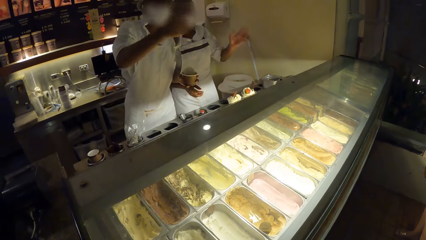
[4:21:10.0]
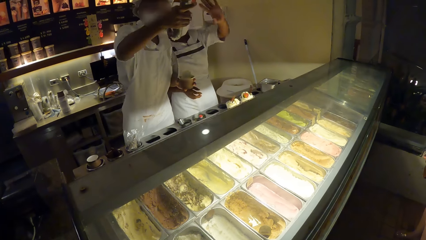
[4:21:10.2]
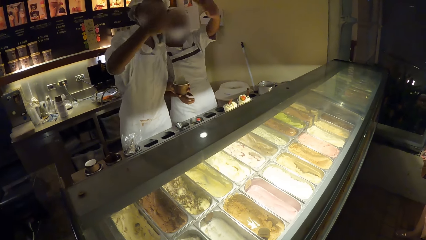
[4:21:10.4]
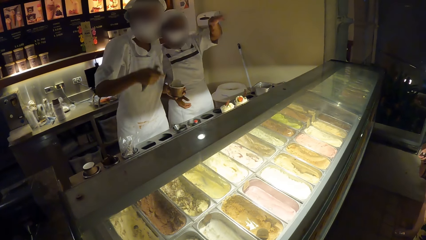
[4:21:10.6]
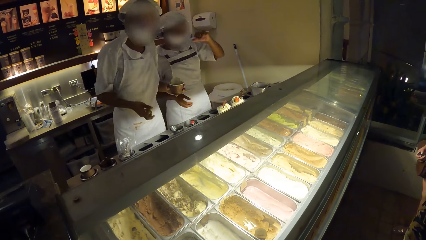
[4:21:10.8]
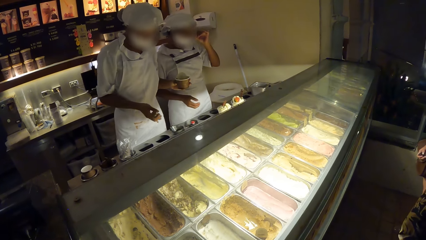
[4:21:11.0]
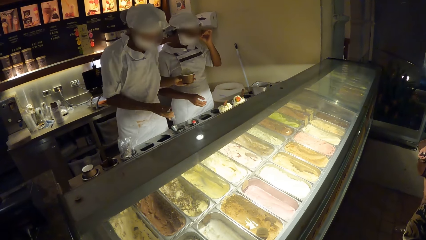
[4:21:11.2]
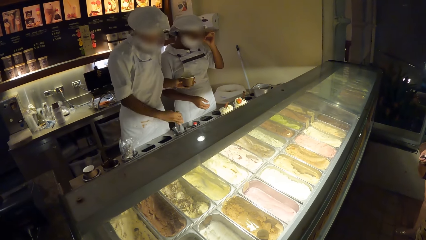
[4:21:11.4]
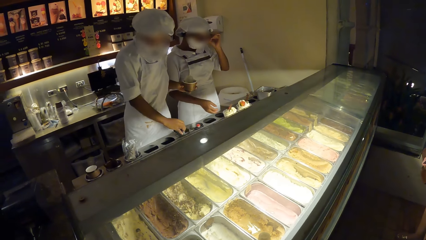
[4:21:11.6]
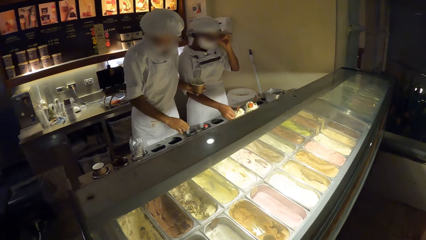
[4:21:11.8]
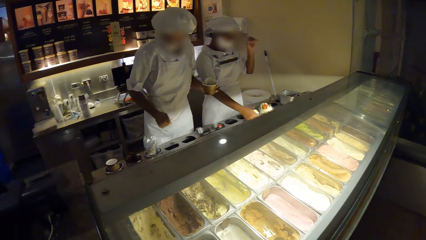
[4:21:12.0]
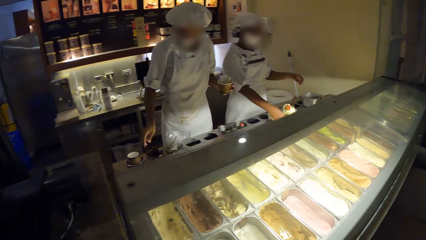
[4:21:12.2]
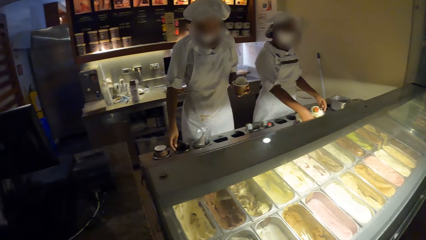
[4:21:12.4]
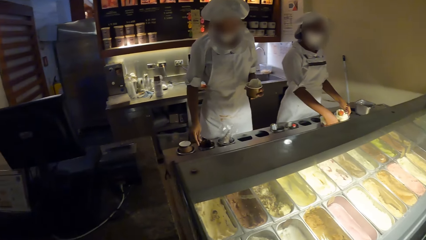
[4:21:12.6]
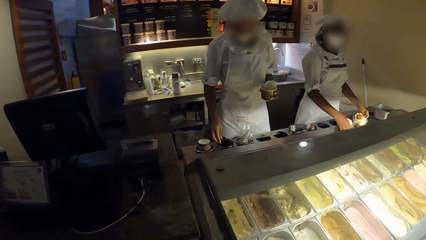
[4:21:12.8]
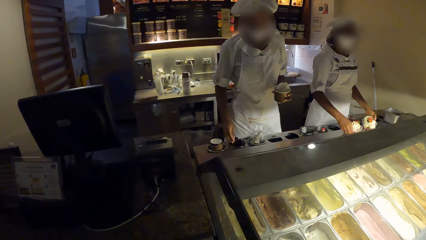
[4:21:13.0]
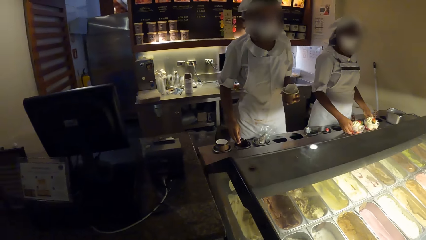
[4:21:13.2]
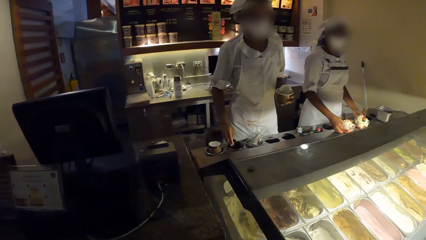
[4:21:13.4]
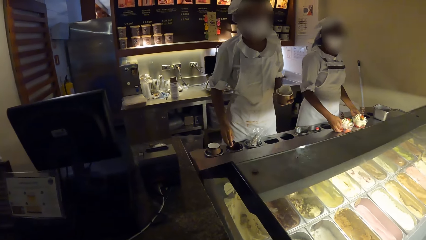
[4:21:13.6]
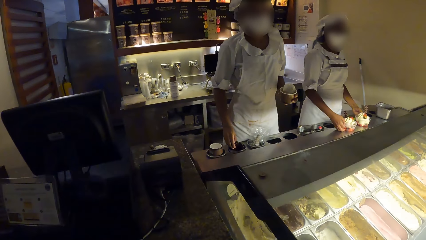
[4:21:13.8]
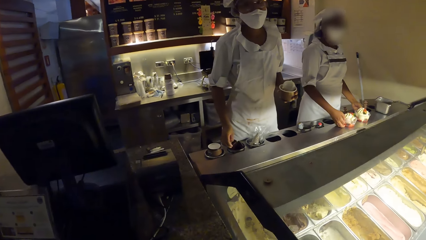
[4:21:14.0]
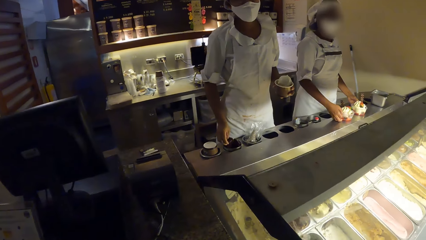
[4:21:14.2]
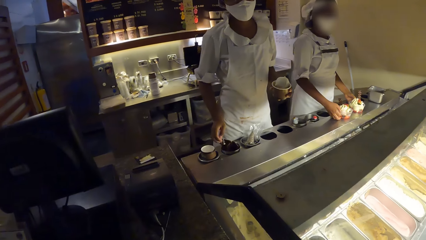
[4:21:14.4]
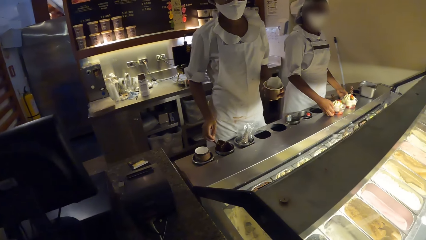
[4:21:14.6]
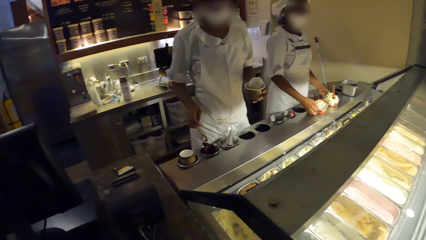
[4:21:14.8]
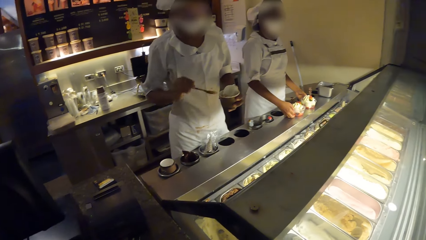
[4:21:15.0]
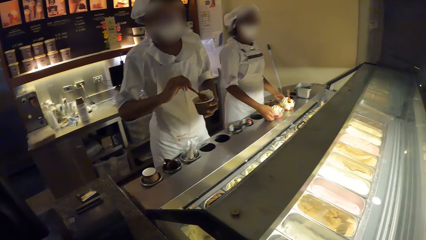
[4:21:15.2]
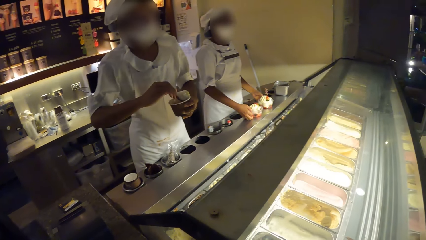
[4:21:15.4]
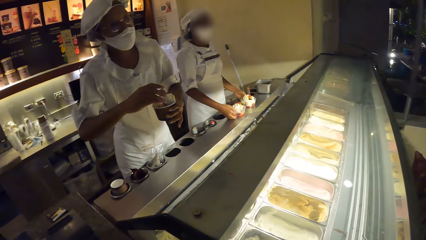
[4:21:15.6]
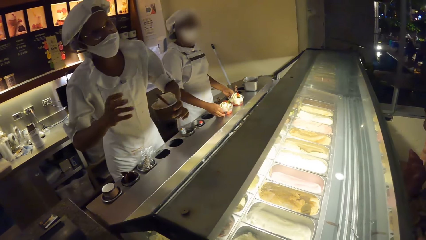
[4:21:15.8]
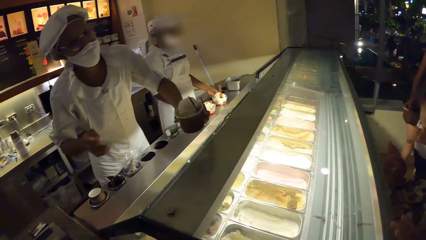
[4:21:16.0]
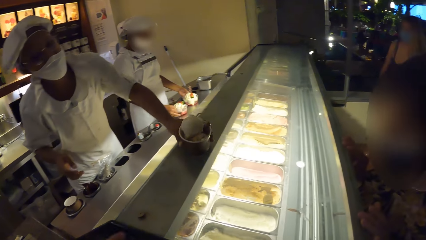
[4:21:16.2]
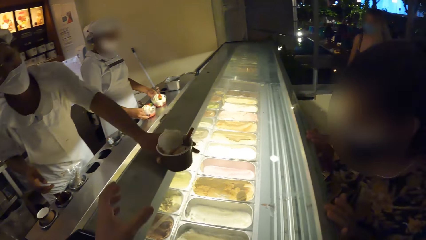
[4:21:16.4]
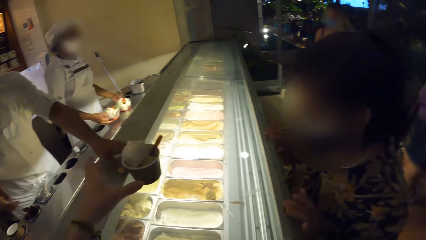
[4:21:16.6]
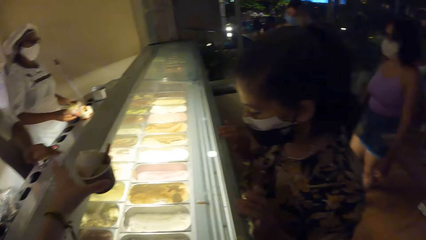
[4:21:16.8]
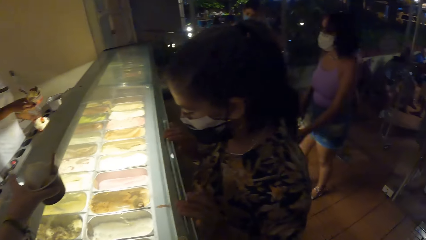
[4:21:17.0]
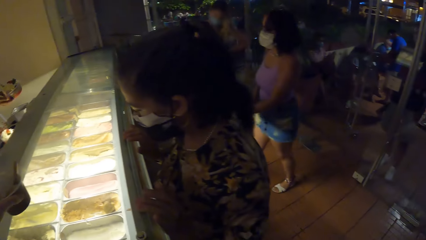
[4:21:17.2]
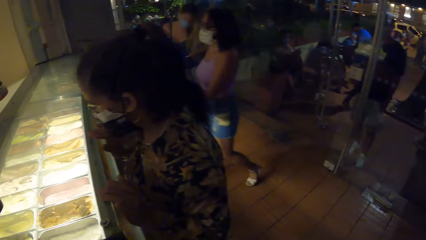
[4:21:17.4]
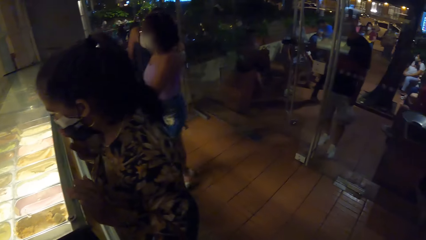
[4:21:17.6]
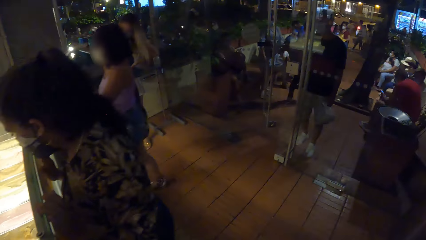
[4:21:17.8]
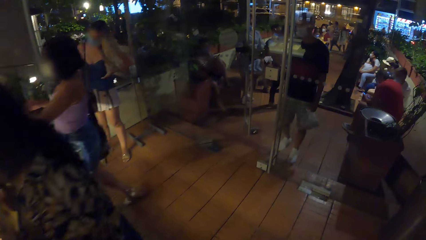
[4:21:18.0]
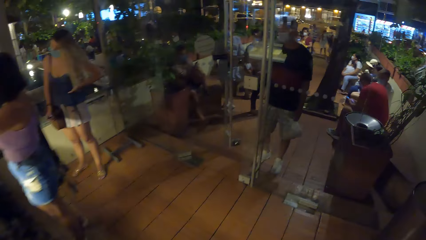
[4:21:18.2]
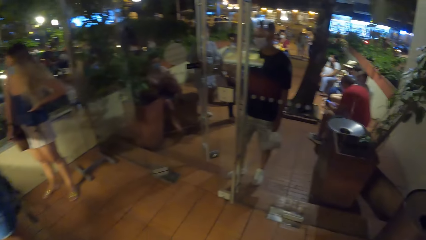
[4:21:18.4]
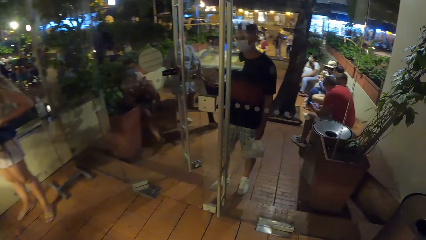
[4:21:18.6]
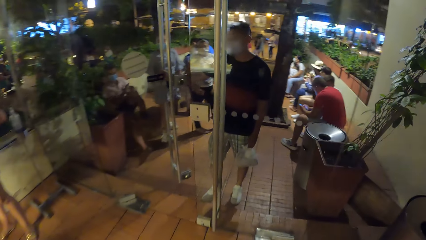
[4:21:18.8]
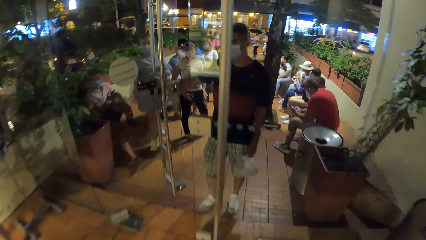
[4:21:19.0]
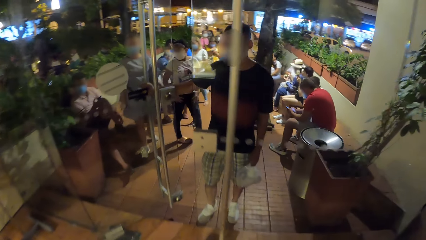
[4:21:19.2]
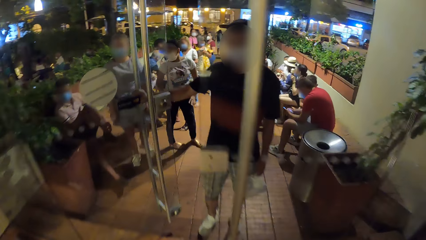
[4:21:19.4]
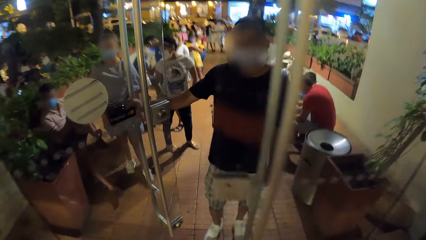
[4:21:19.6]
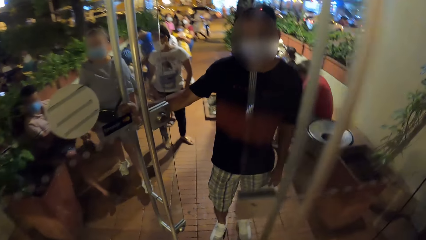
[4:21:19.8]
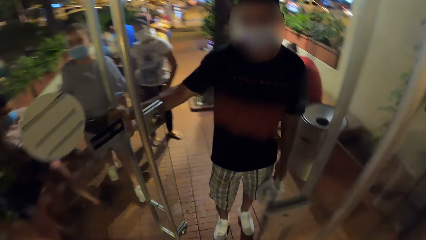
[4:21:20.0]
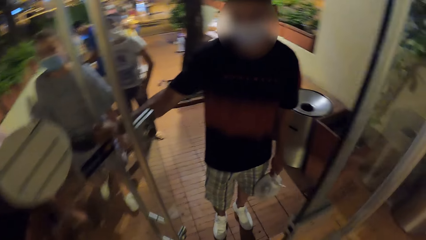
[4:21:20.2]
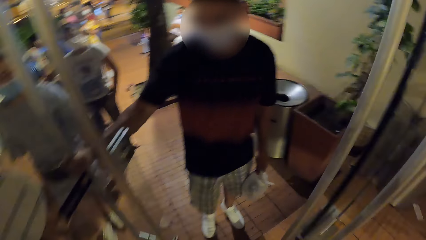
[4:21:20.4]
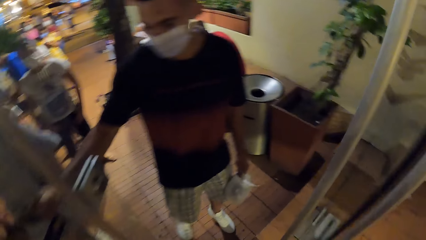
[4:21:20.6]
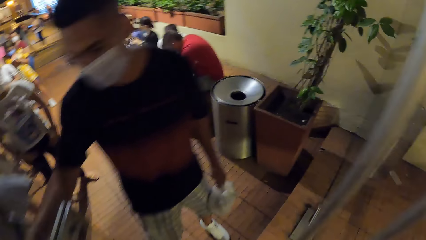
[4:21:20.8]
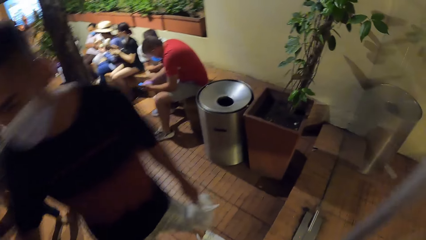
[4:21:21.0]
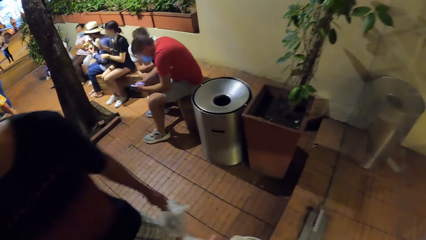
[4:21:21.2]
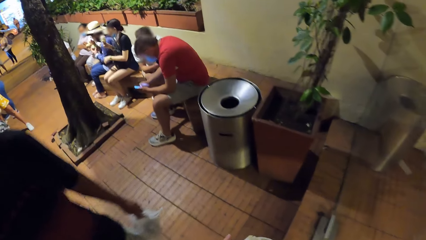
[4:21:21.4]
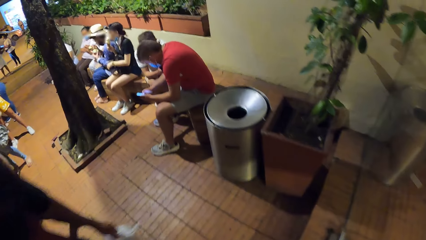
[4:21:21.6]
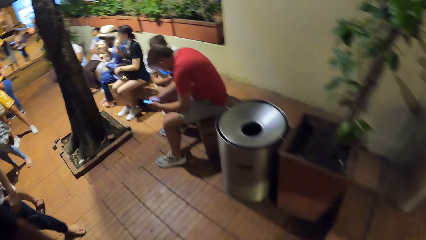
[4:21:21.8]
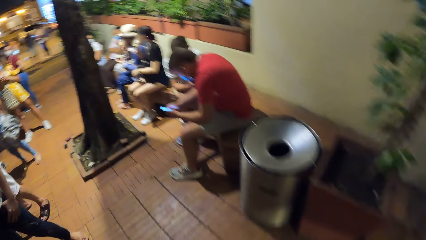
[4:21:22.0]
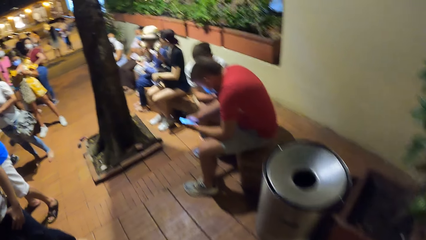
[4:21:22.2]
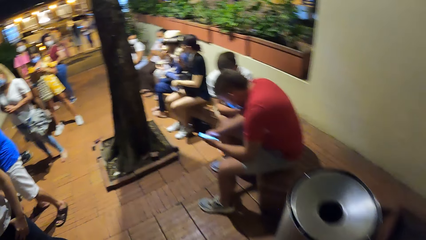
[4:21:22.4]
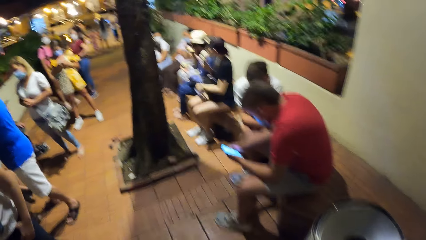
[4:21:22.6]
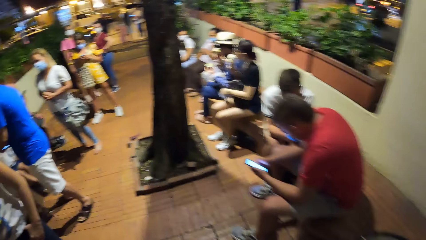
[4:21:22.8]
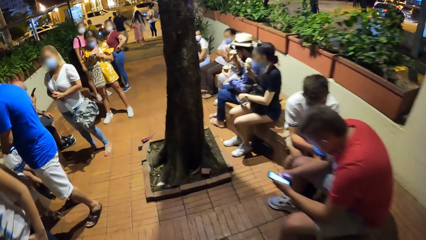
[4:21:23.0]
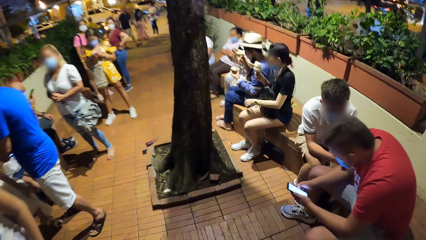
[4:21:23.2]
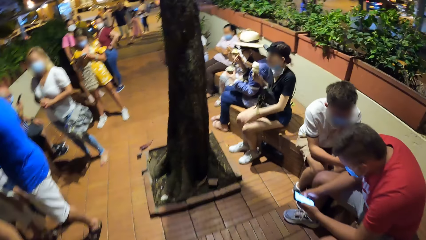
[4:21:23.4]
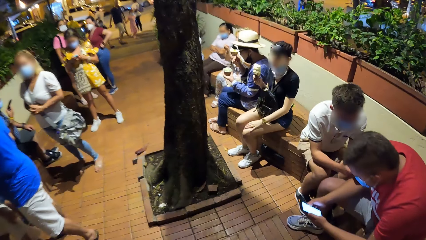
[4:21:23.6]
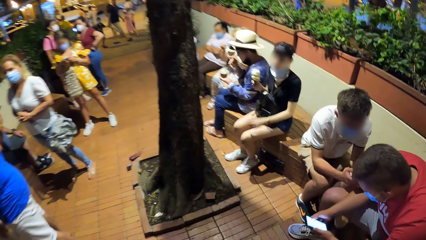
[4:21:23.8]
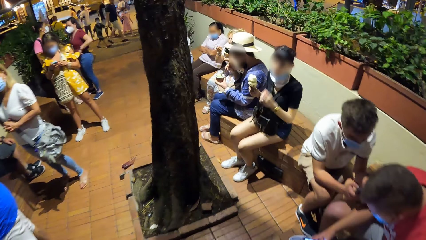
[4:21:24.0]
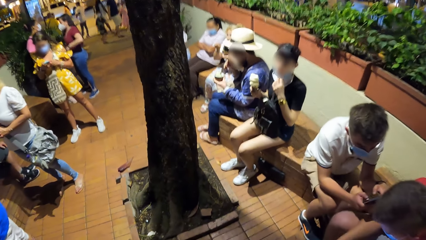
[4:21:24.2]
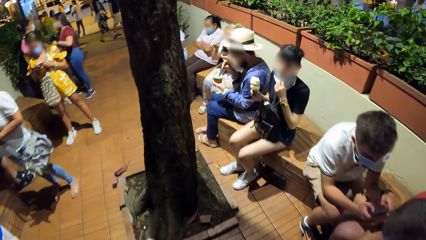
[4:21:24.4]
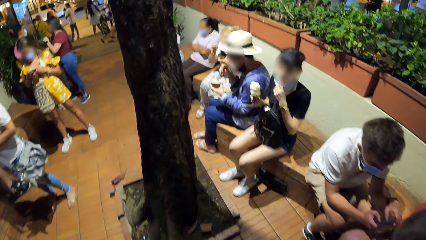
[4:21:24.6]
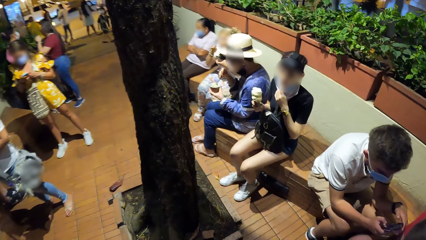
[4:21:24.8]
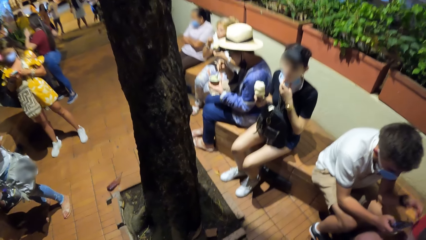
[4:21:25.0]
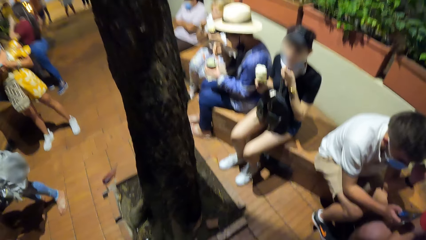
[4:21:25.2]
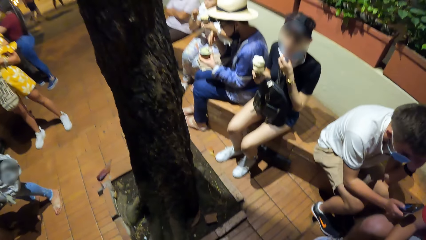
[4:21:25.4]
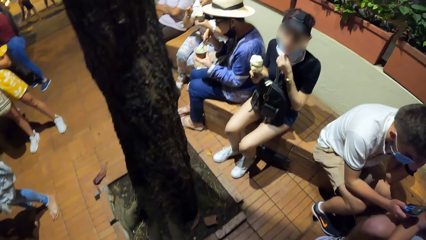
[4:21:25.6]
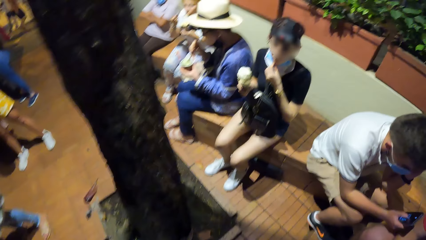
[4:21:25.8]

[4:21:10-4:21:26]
The man interacts with the camera wearer. The other woman interacts with the camera wearer. The other woman adjusts a nose mask on her face with her left hand. The man drops the scoop size in the ice cream cone dispenser with his right hand. The other woman holds the cupcake on the ice cream cone dispenser with her right hand. The other woman holds the cupcake on the ice cream cone dispenser with her left hand. The man picks up a spoon from the ice cream cone dispenser with his right hand. The woman places the spoon in the cup with her right hand. The woman places the cup on the ice cream display freezer with her left hand. The woman gives the camera wearer the cup. A cashier interacts with a woman. That woman picks up the cup from the ice cream display freezer with her right hand. The camera wearer picks up the cup from the ice cream display freezer with her left hand. Another man opens a door with his right hand. The camera wearer walks away. She walks past the other man. A woman eats an ice cream with an ice cream cone in her right hand. Another woman eats an ice cream with a spoon in her right hand. A third woman eats an ice cream with a spoon in her right hand. The woman with the ice cream cone adjusts a facemask with her left hand.
